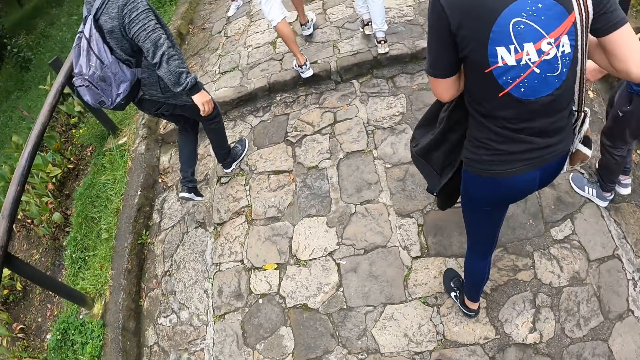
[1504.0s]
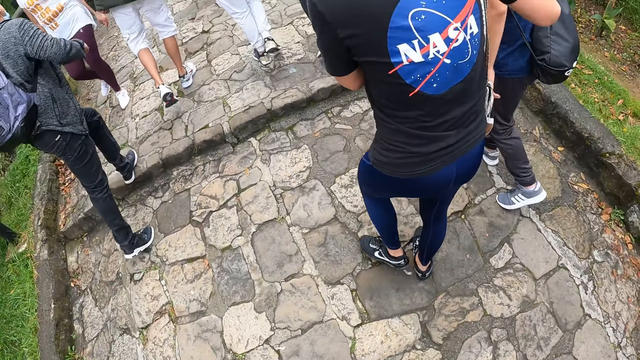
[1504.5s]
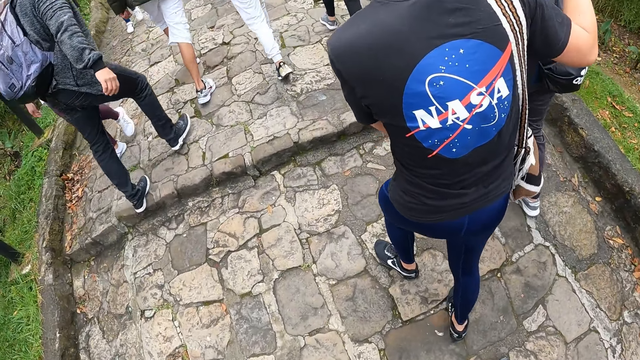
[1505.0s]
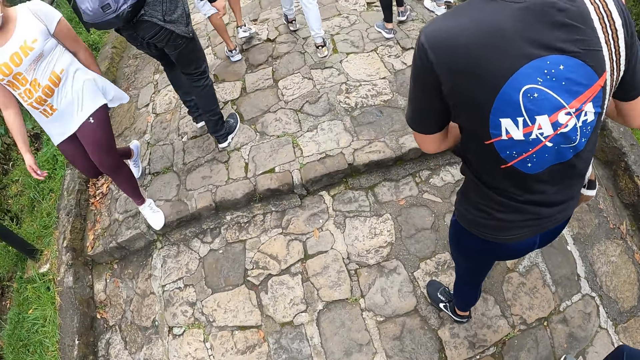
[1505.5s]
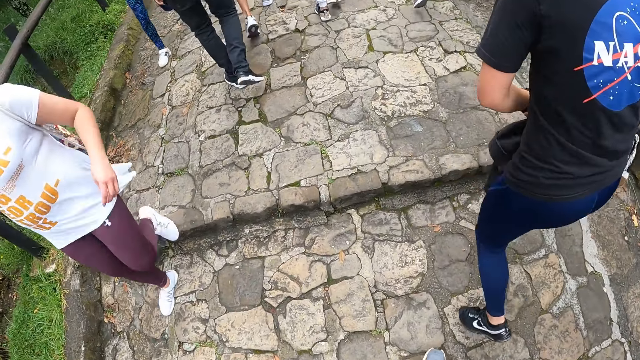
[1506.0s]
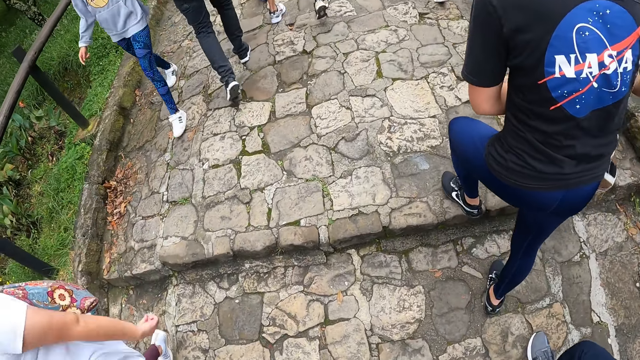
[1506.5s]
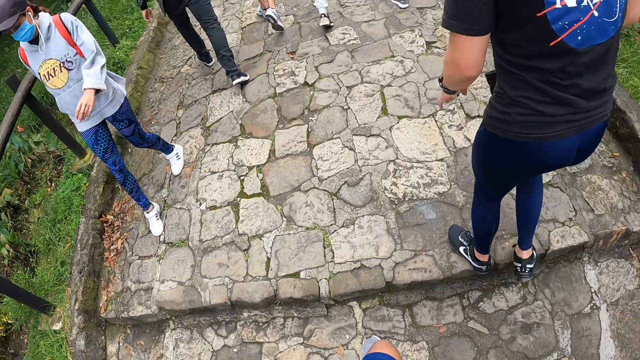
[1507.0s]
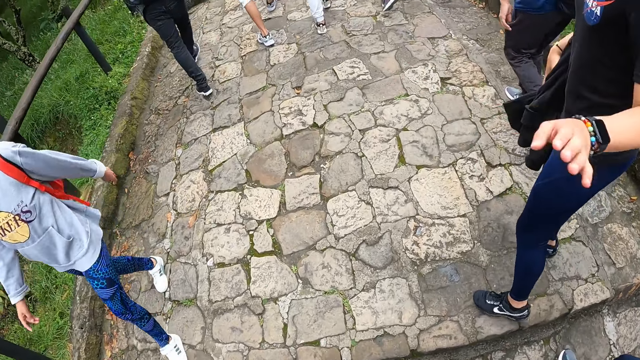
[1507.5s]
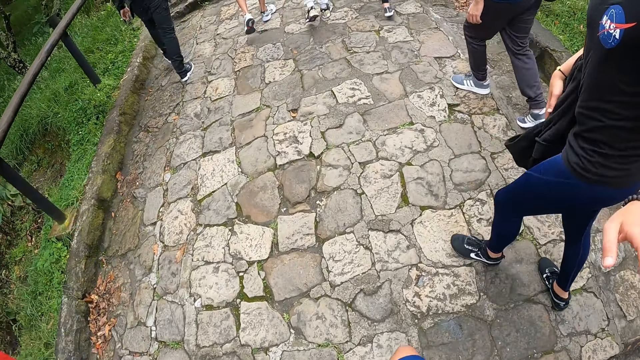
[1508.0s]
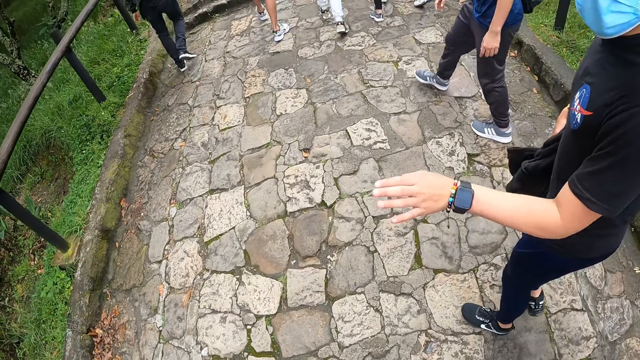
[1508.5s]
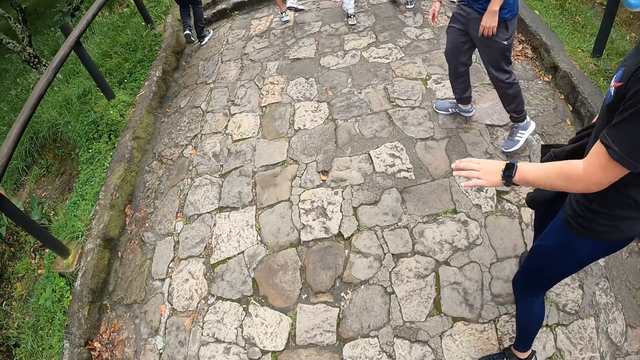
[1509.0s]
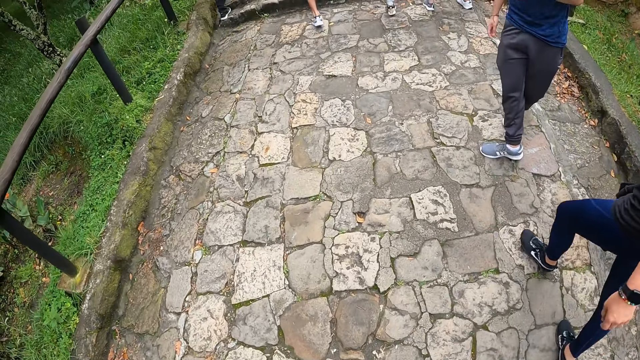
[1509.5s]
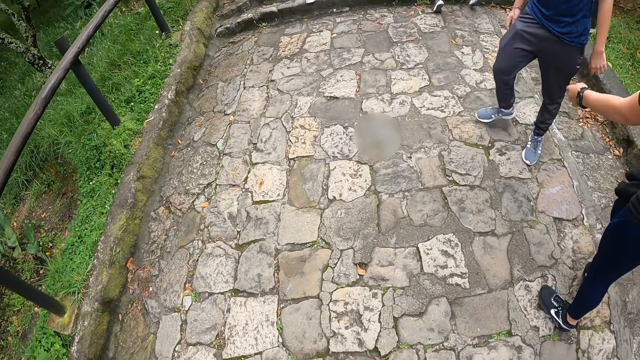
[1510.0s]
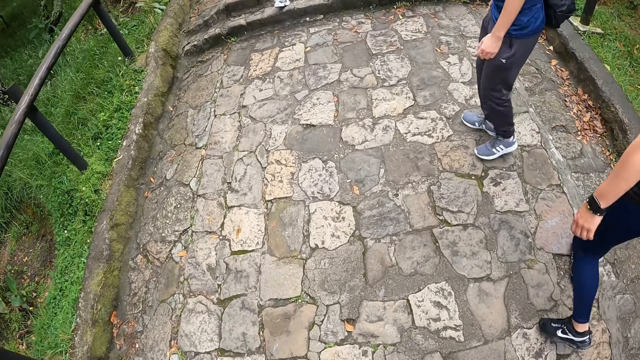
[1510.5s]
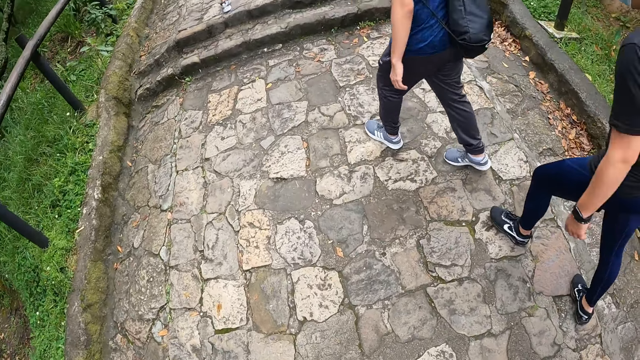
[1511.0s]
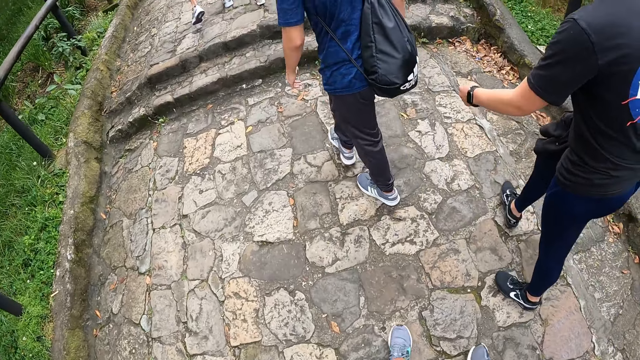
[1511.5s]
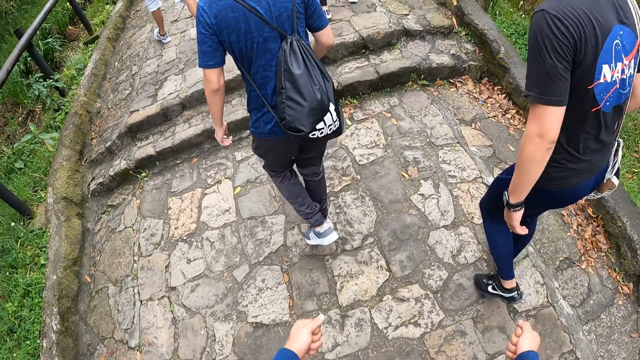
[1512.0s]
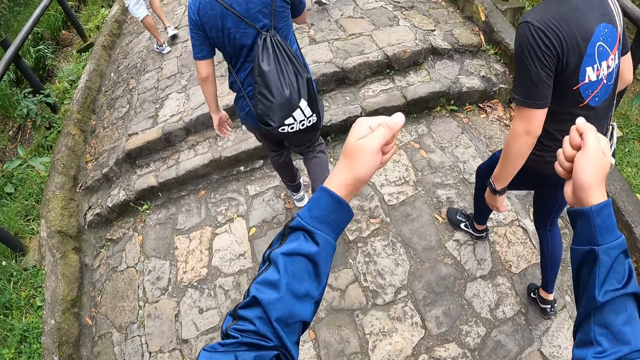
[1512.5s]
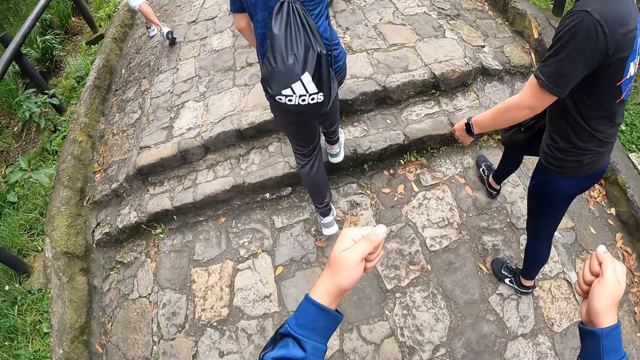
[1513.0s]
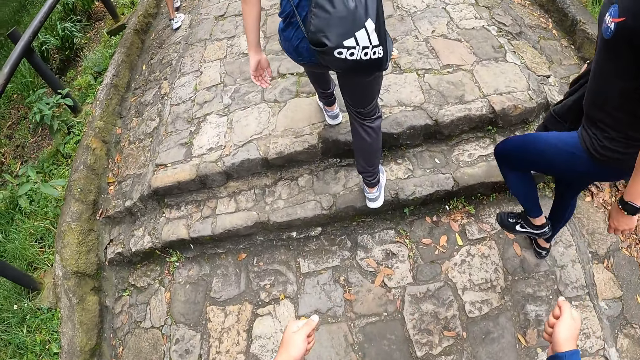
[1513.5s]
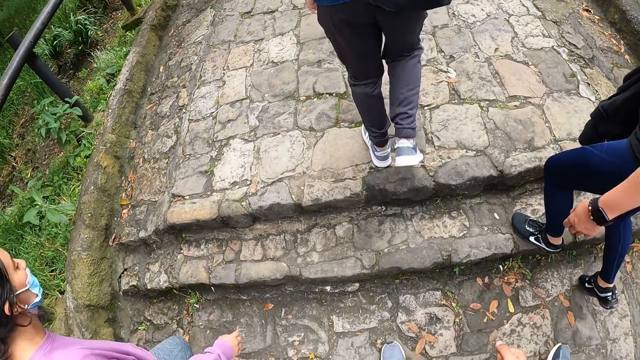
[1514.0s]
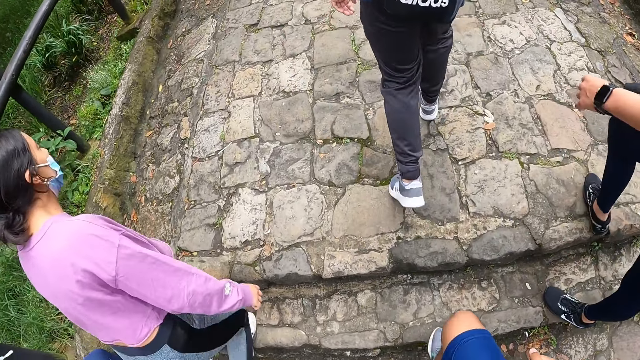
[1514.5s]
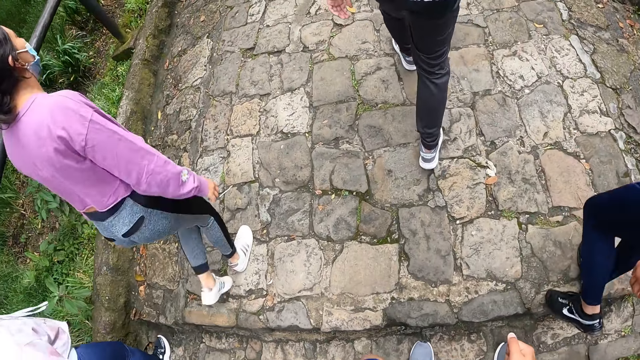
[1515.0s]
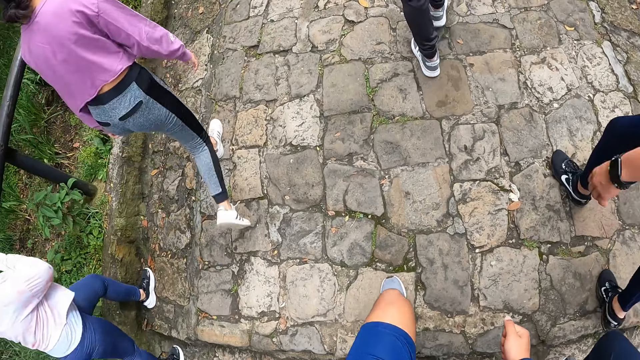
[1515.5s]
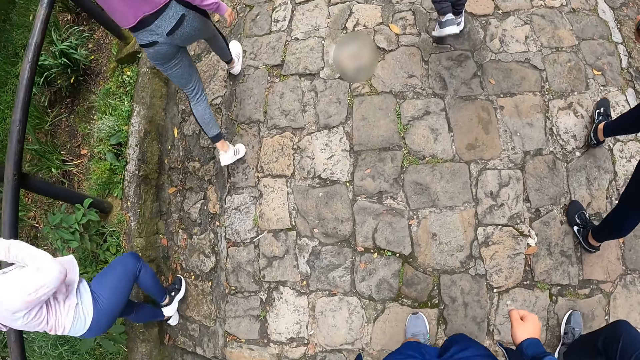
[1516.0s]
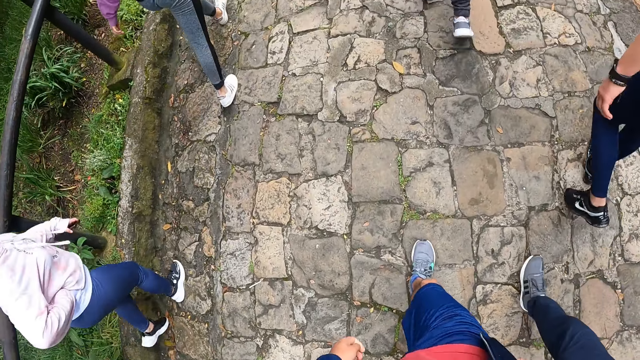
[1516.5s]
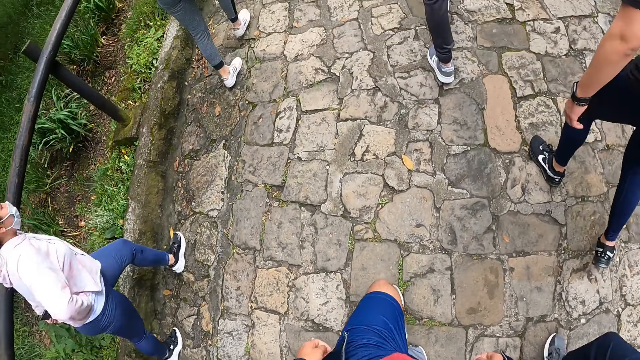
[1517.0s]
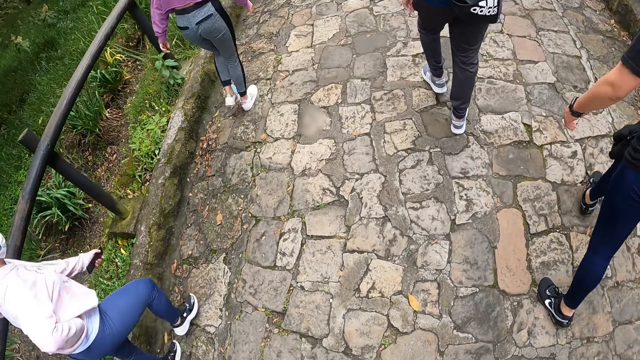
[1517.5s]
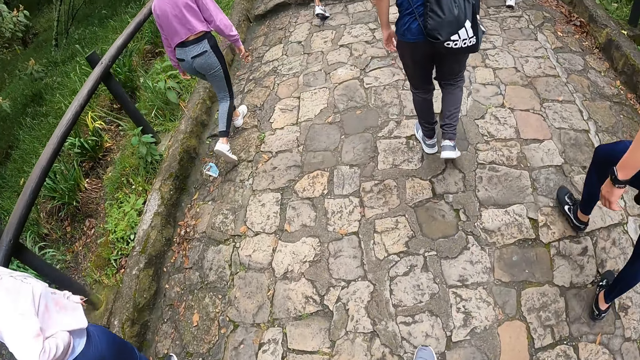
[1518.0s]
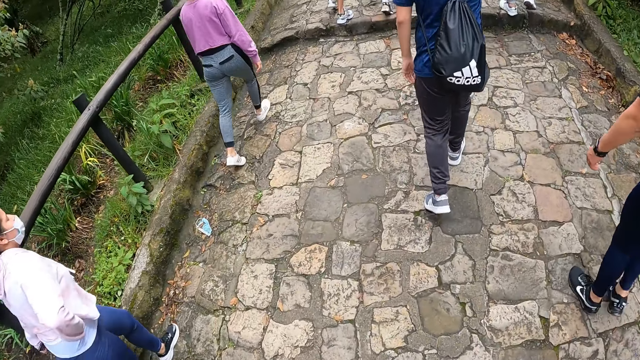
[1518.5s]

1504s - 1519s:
A man moves the hand. The man interacts with the camera wearer. The man walks around. The camera wearer moves the hand and walks around.

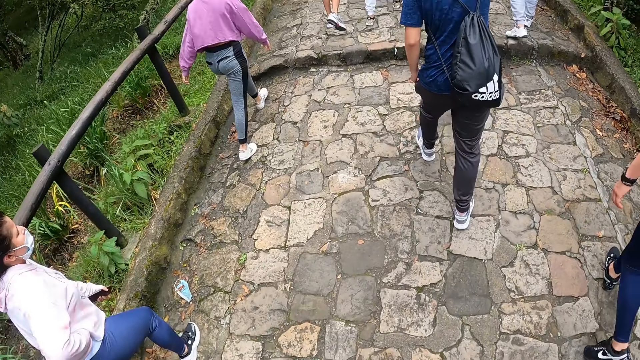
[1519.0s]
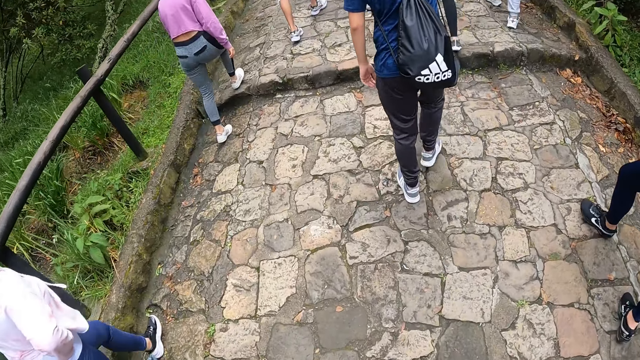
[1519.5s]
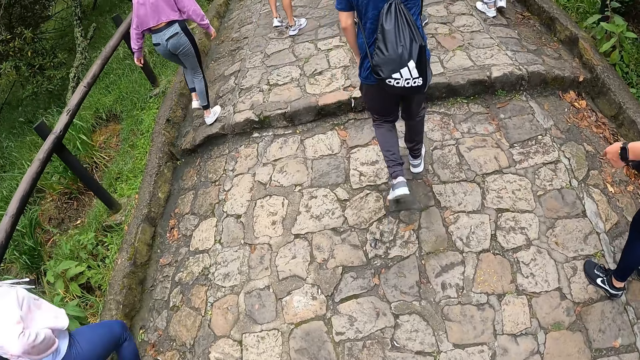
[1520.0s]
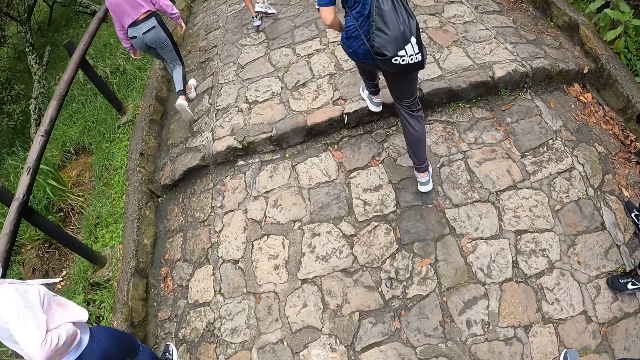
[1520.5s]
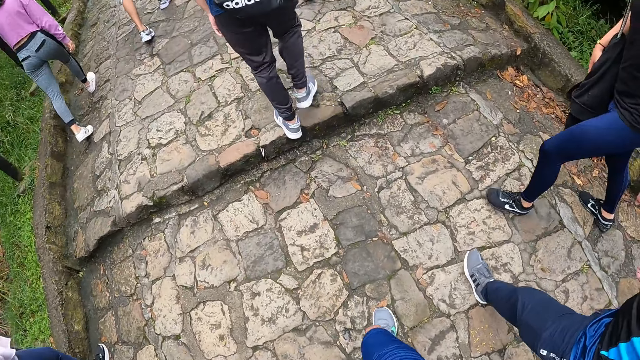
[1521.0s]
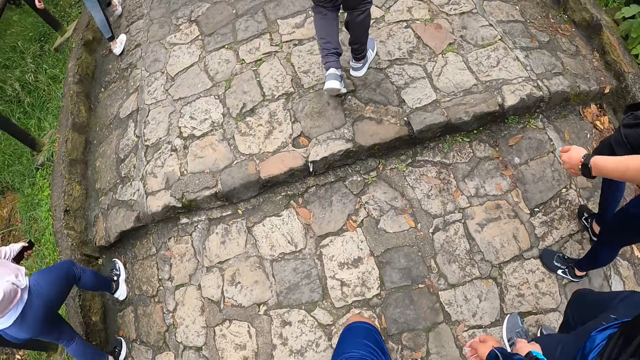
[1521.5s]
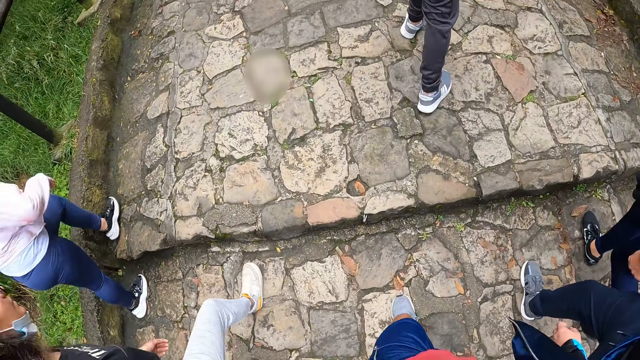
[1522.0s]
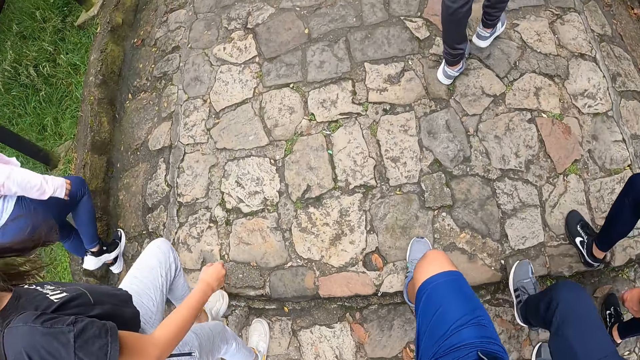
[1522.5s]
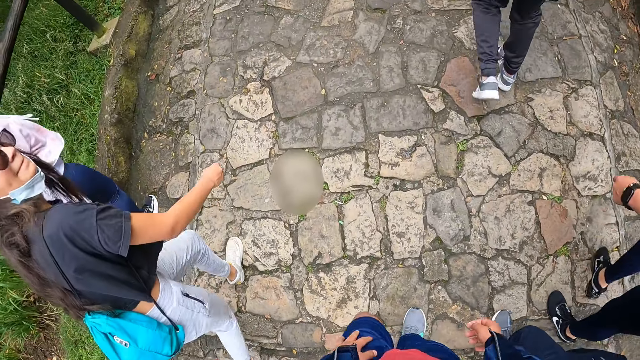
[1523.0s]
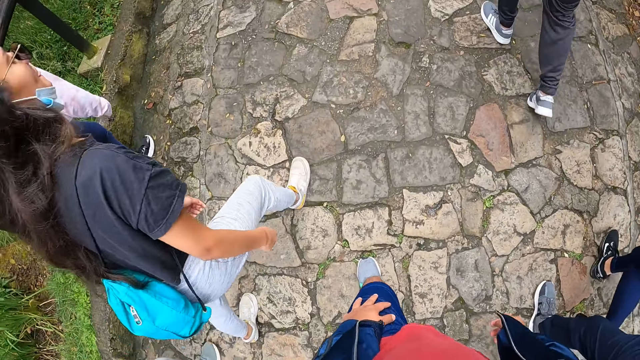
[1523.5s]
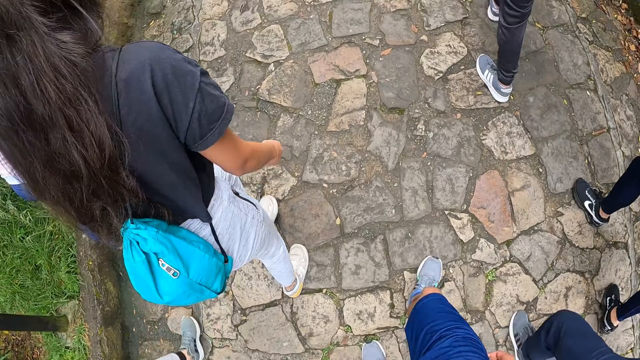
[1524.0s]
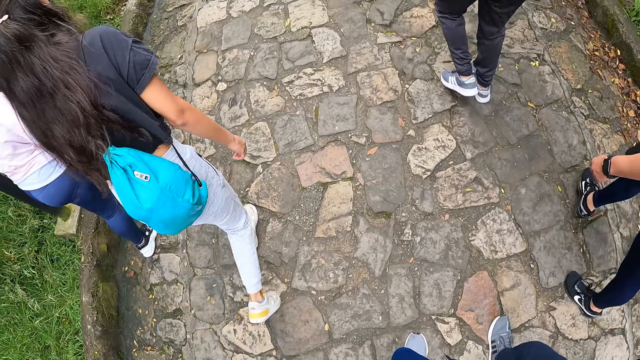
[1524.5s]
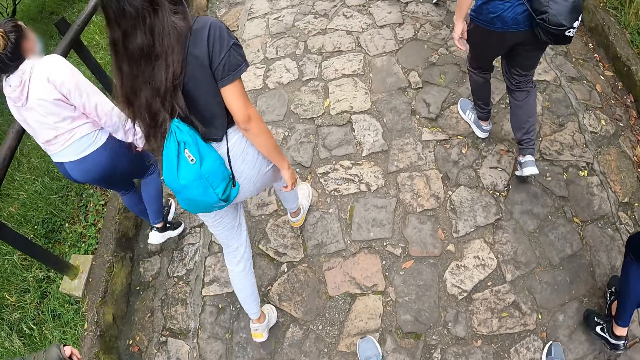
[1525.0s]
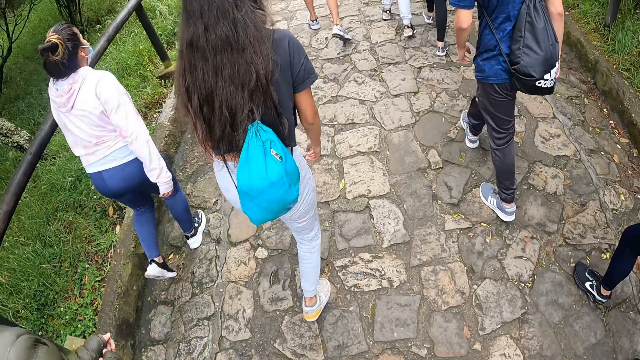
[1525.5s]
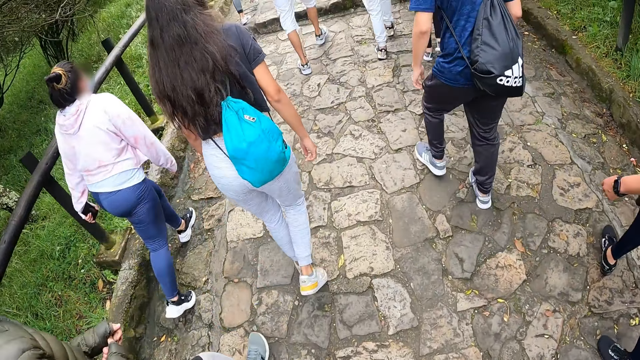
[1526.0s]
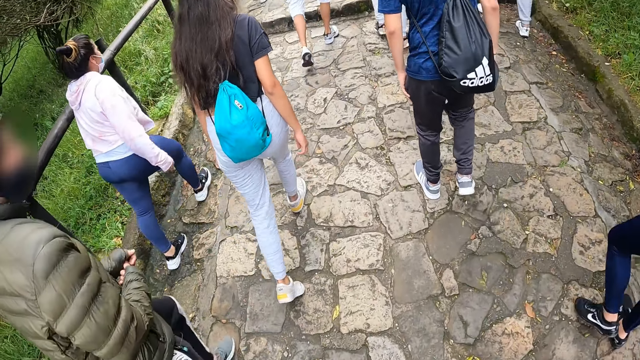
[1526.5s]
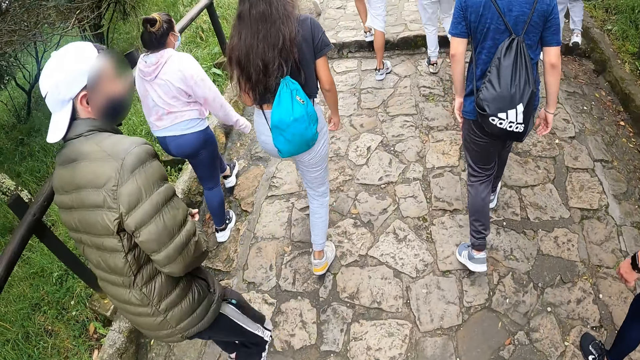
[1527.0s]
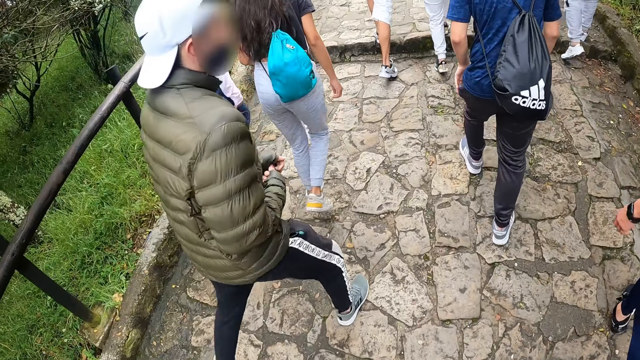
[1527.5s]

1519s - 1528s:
A person stares at the camera wearer. The person walks around. The camera wearer puts the left hand on the knee.
